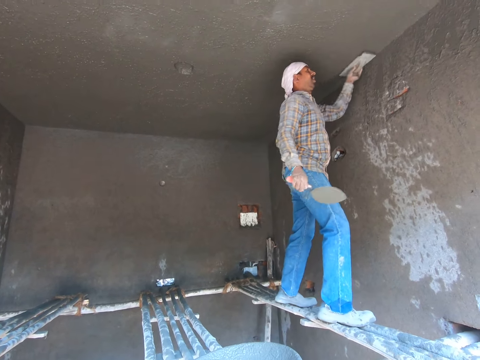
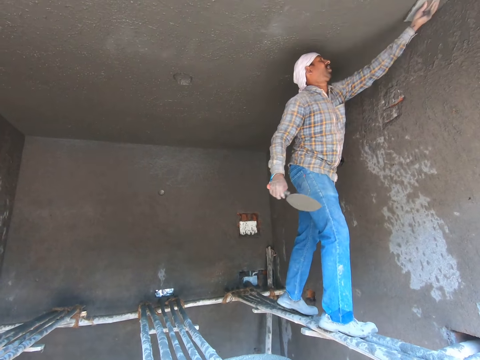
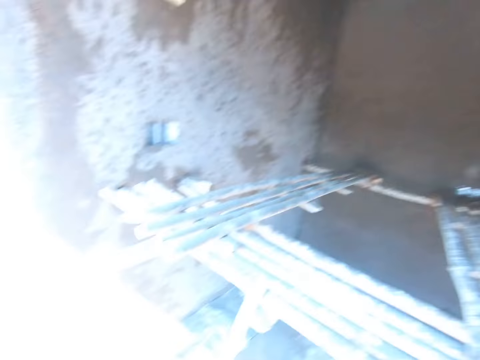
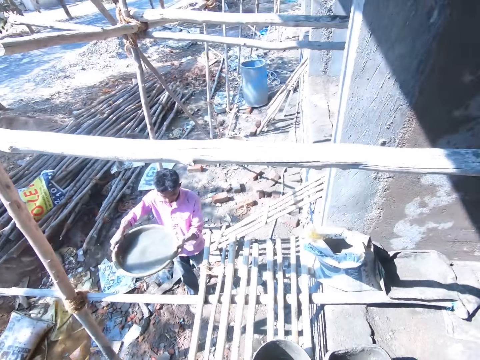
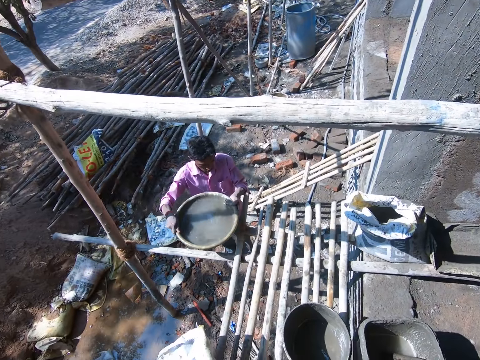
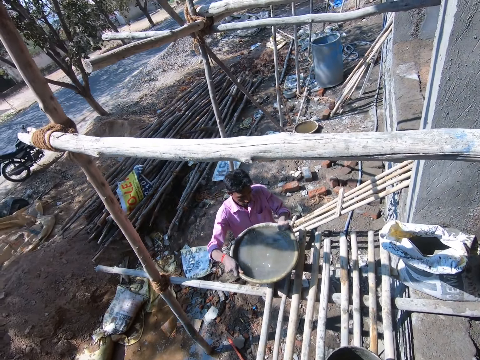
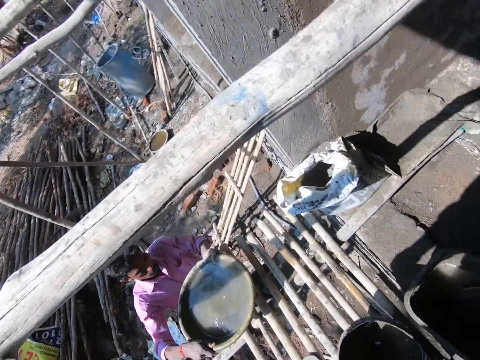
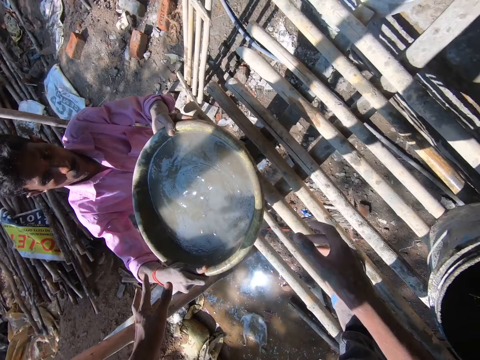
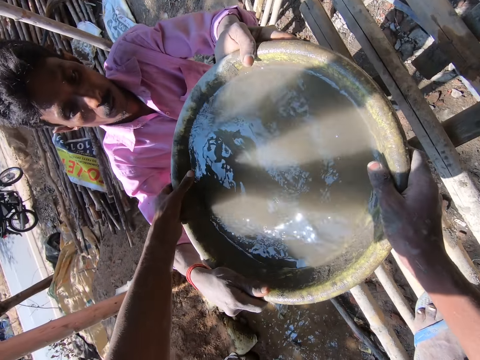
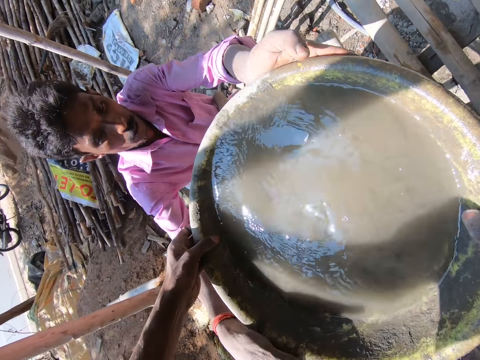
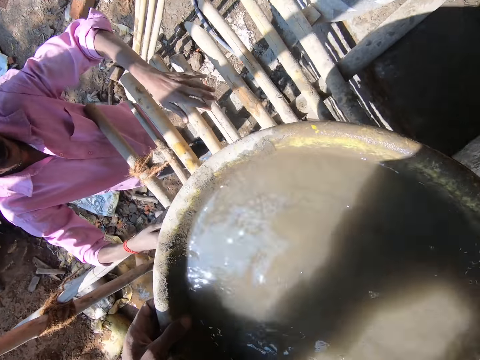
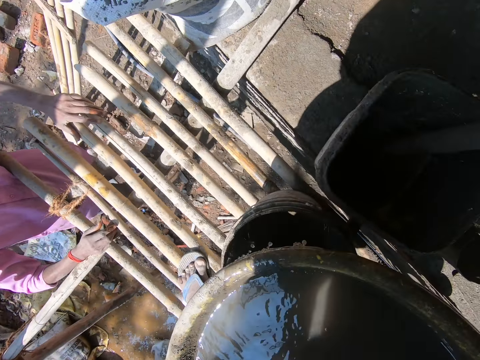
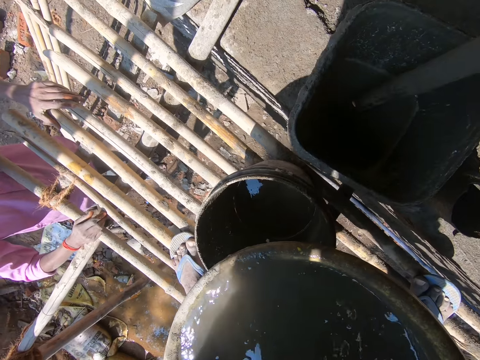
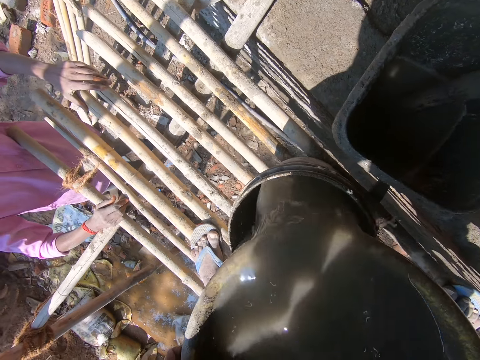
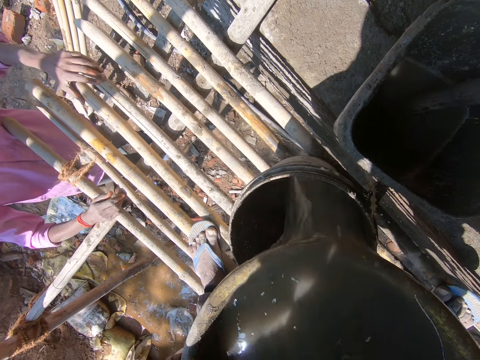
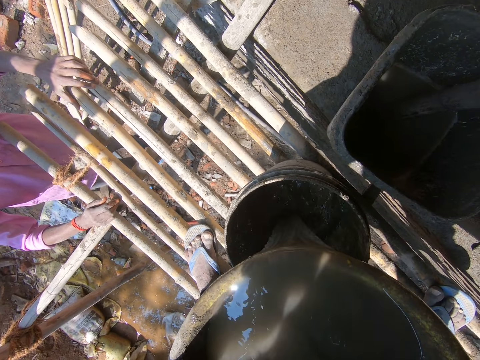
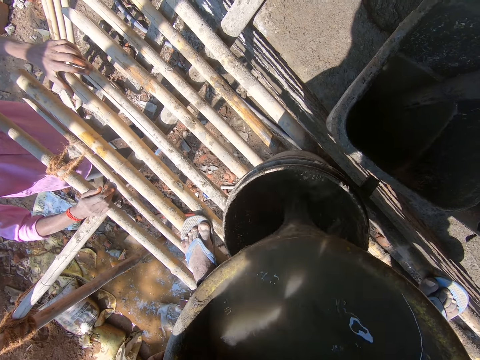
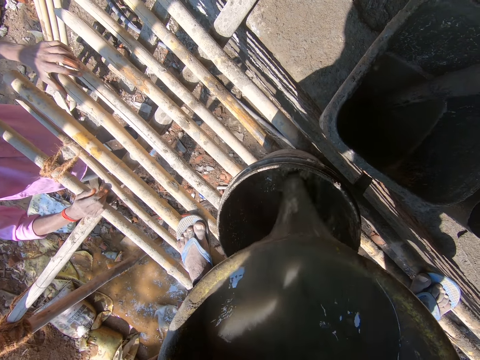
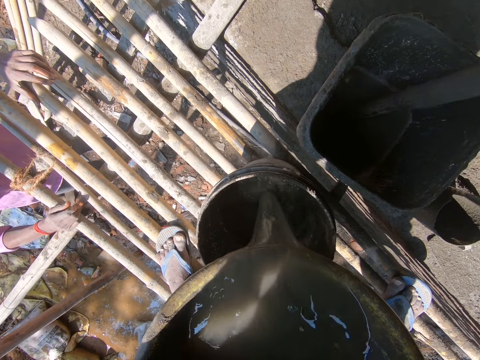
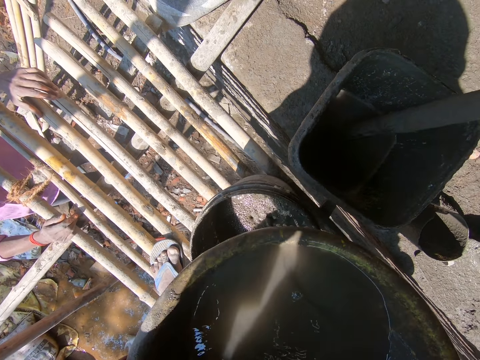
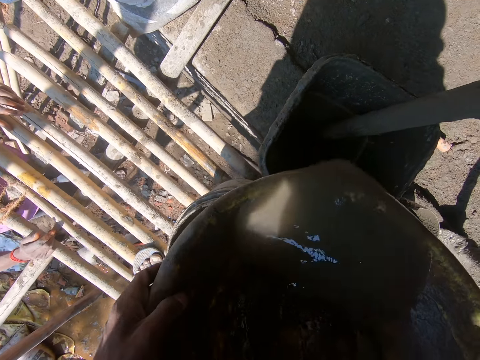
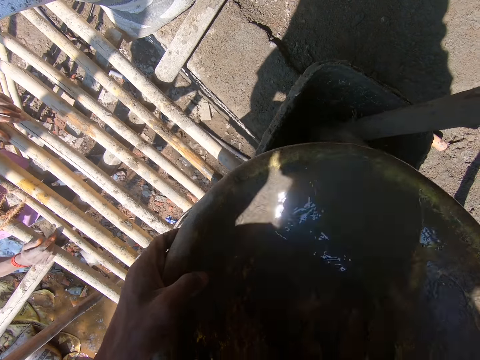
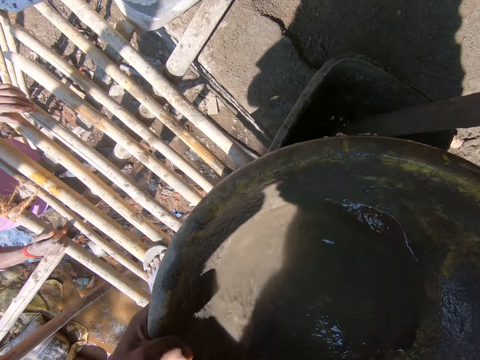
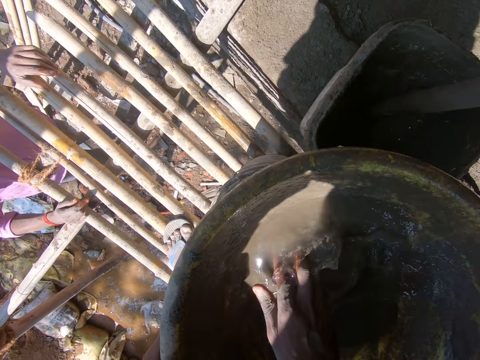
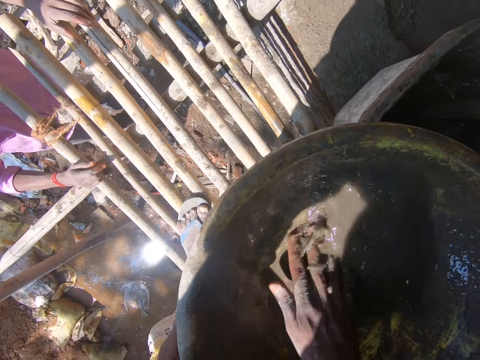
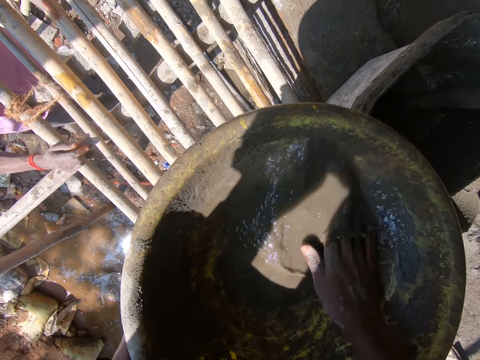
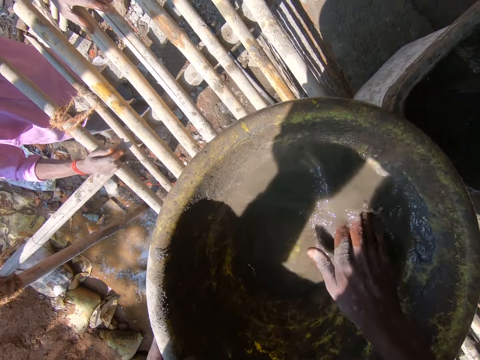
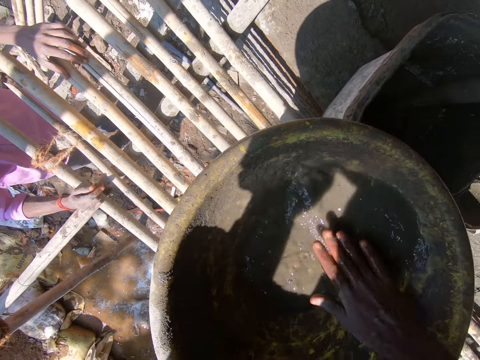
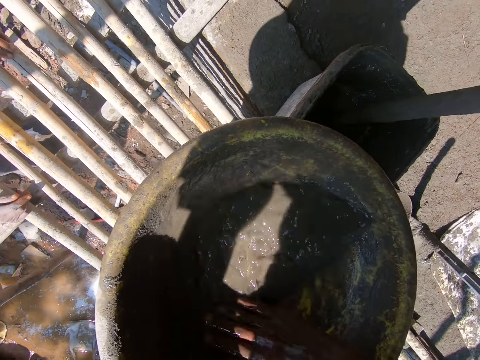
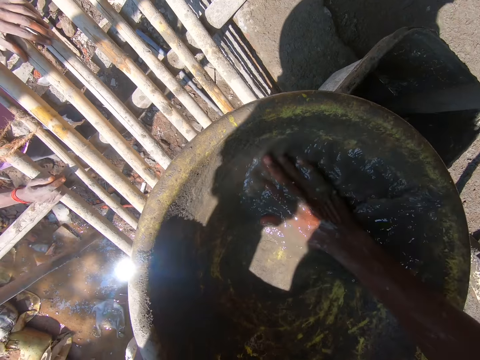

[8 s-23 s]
A man carries a basin of water towards the camera wearer on the construction stand. The camera wearer converses with the man. The man stretches the water basin towards the camera wearer. The camera wearer takes the water basin from the man. The man gives the camera wearer a tray of water. The man stands on the ground along the stand. The camera wearer pours water from the basin in buckets on the stand. They rinse the tray with water.

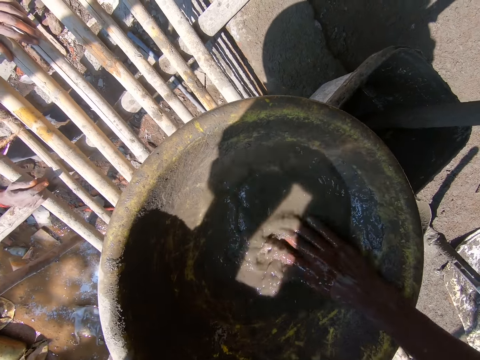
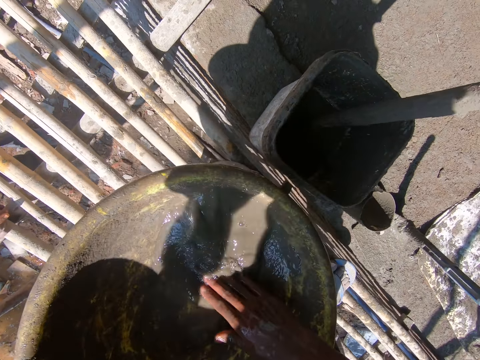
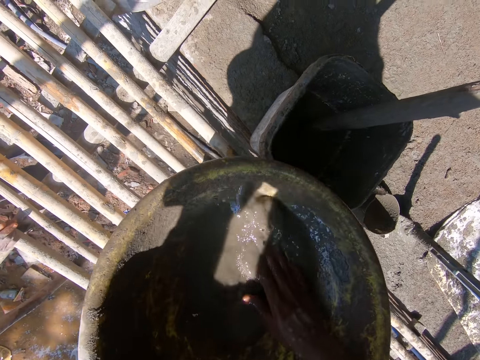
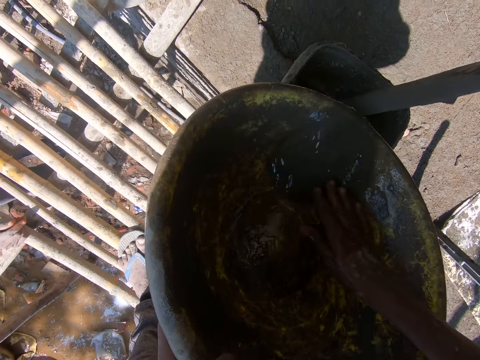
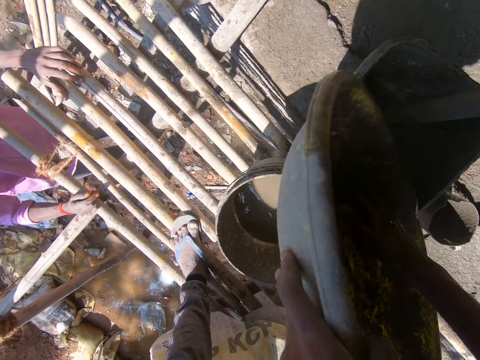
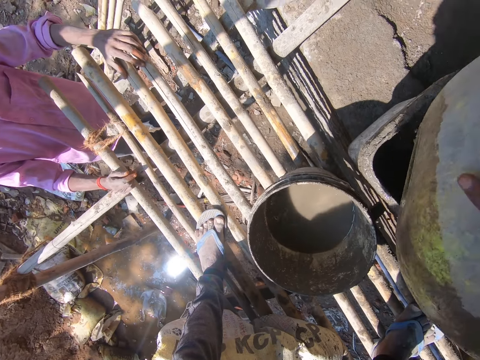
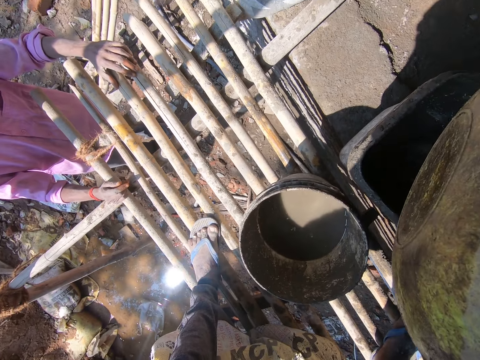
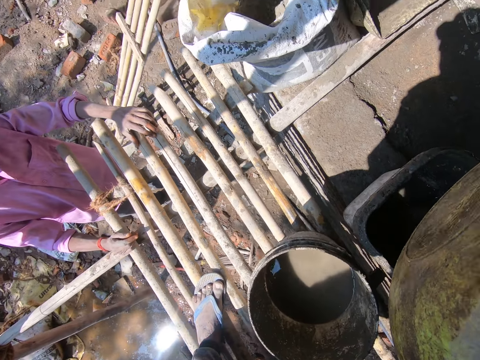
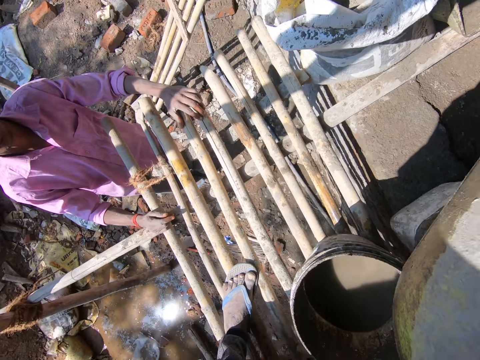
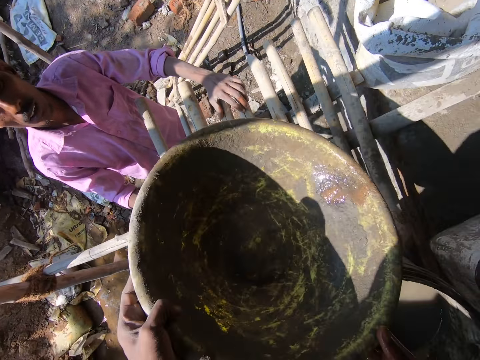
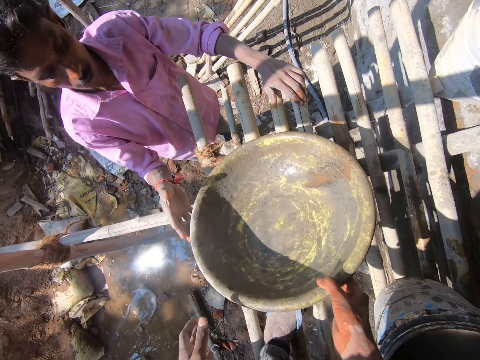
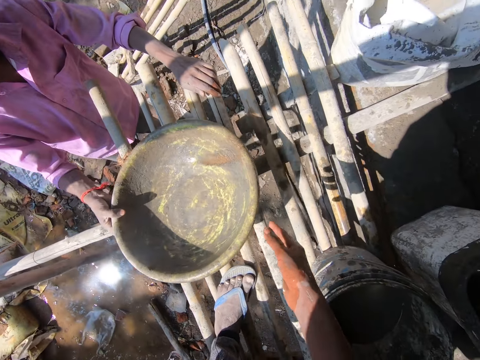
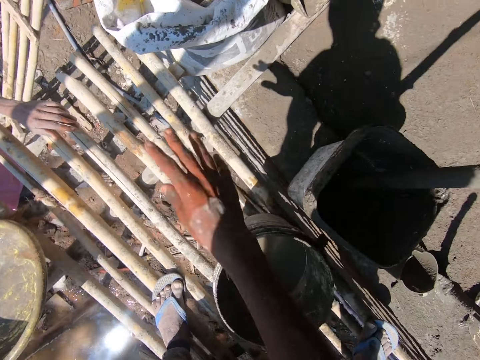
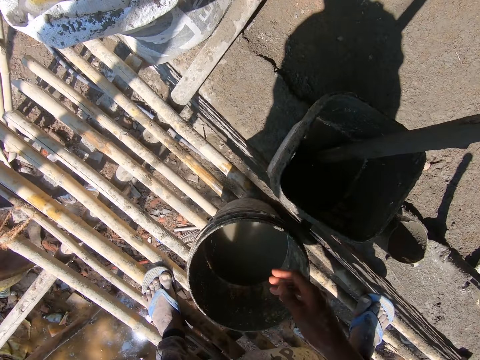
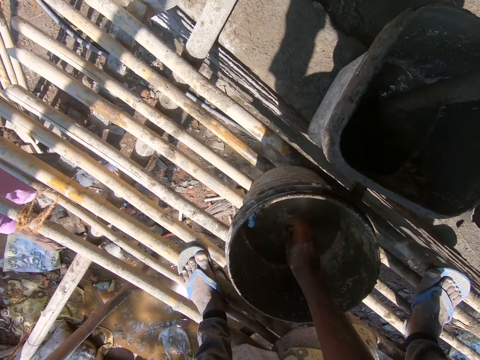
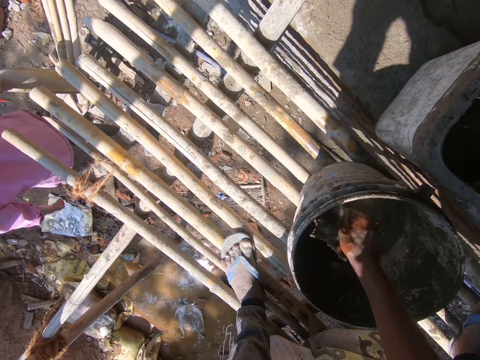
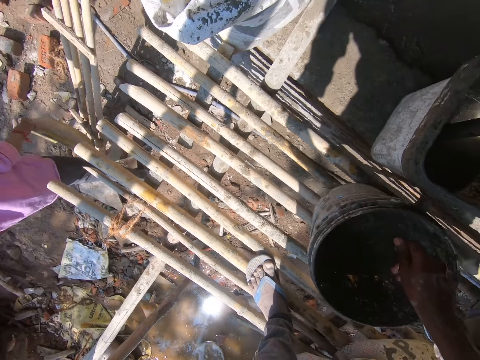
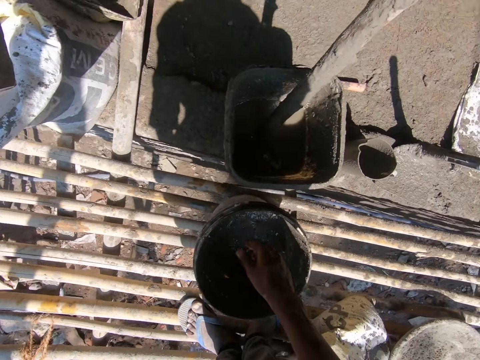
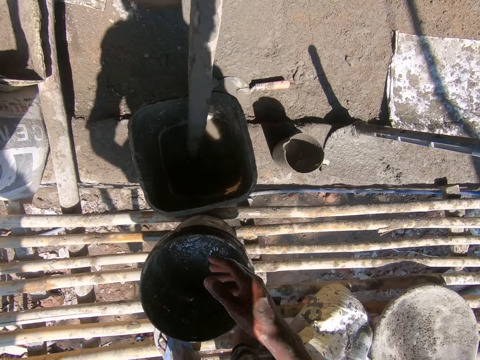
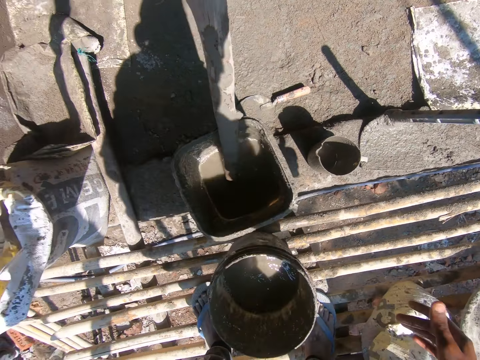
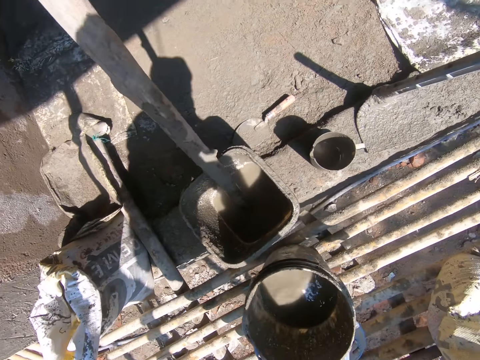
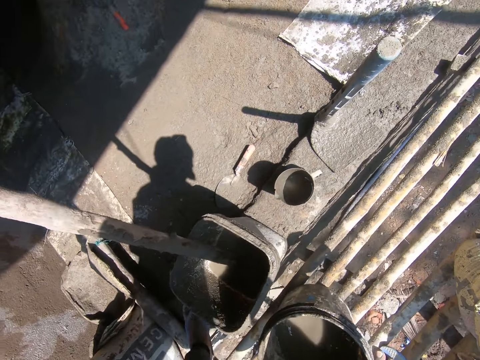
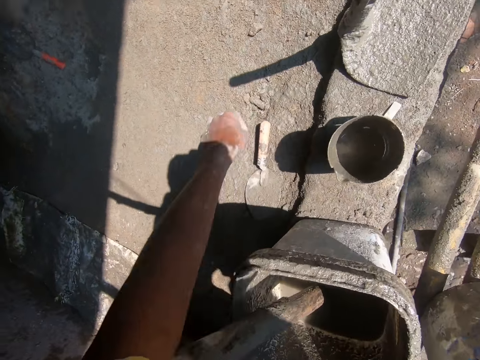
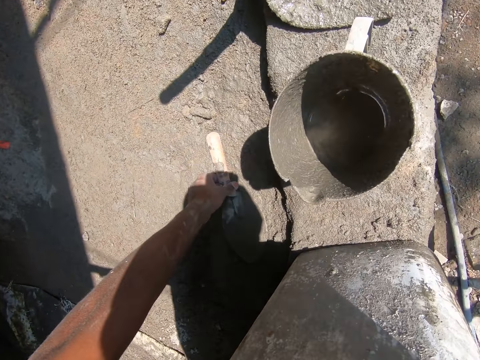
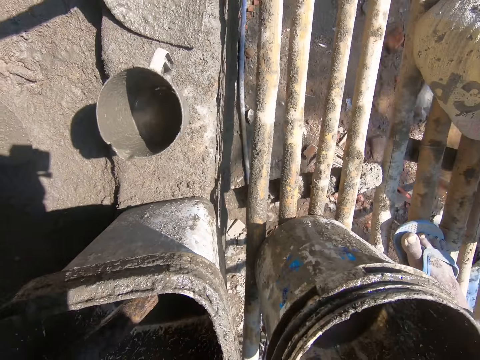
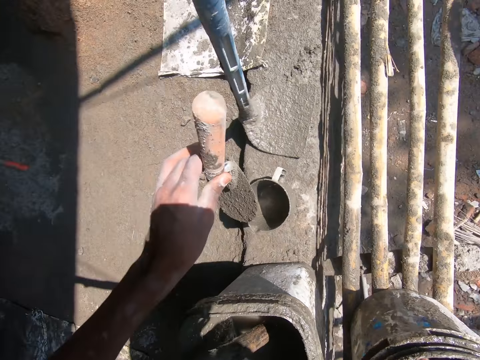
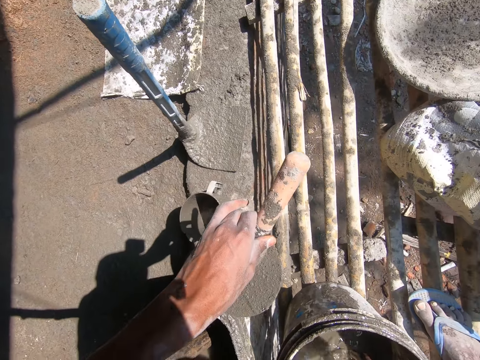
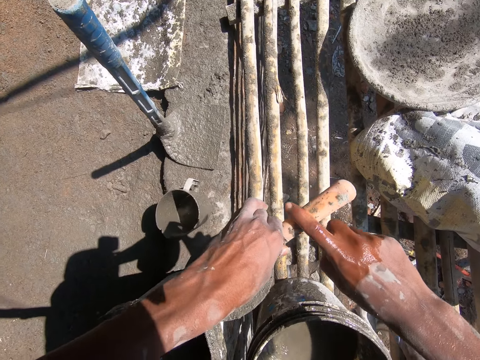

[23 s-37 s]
The camera wearer pours water from the basin in the bucket. They give the basin back to a man. The man takes the basin from the camera wearer. The camera wearer converses with the man. The man carries the basin to a water drum on the ground. The camera wearer washes a hand with water in the bucket on the stand. They look around, and pick up the trowel on the ground.
